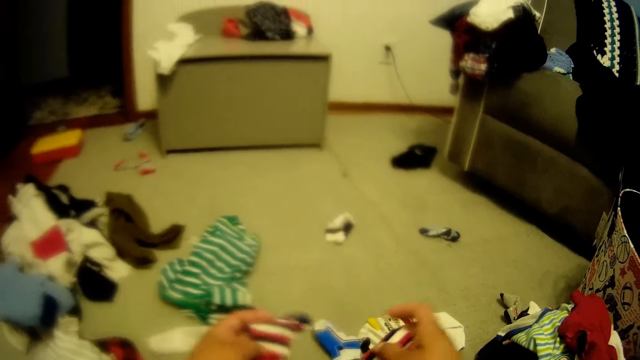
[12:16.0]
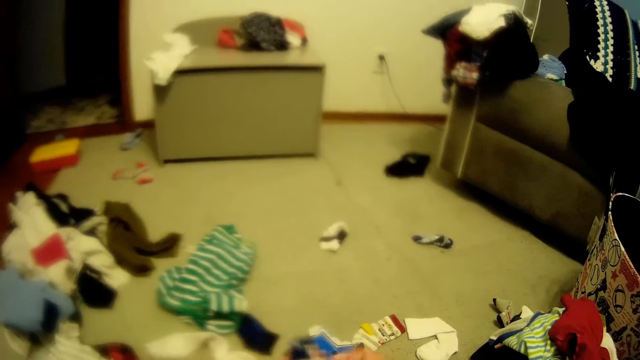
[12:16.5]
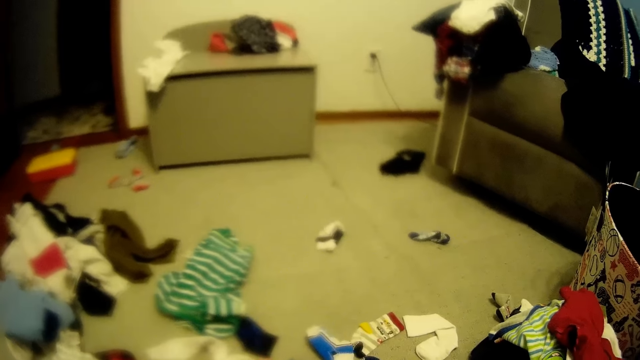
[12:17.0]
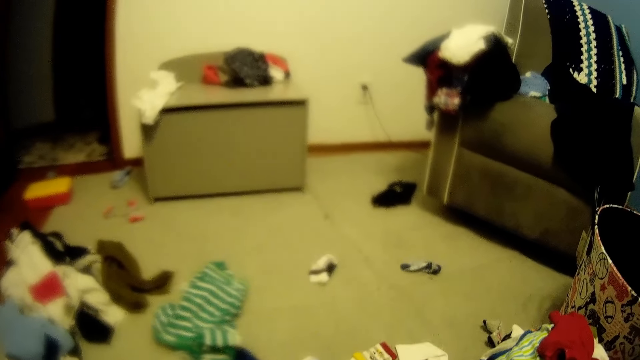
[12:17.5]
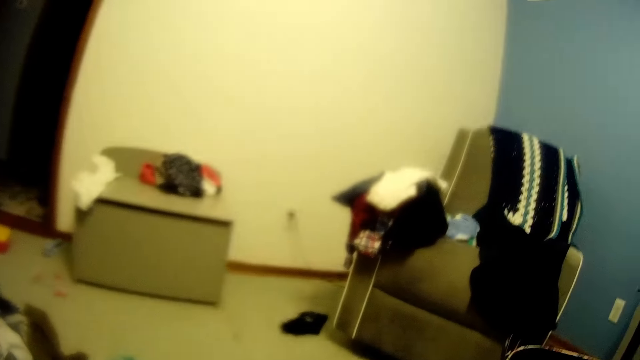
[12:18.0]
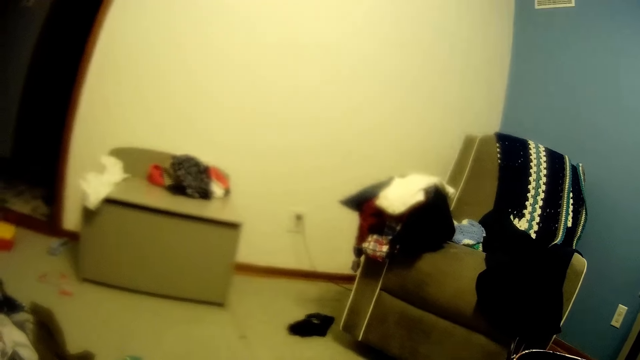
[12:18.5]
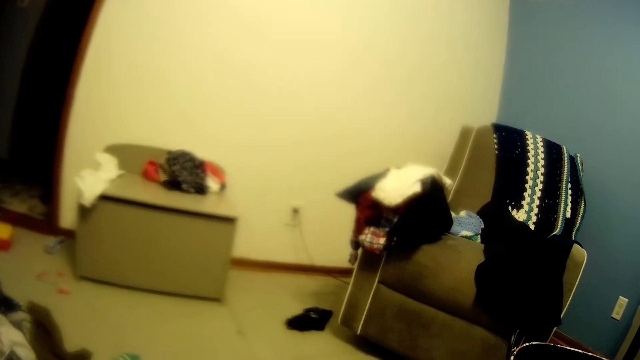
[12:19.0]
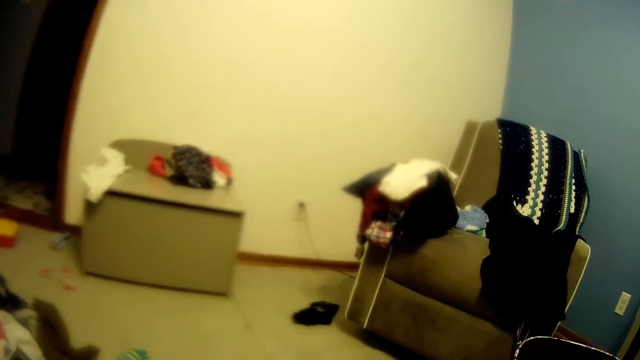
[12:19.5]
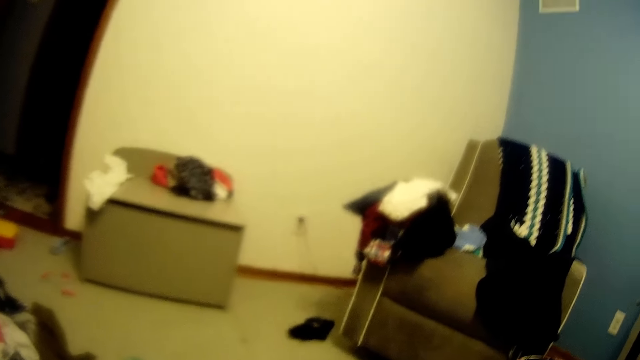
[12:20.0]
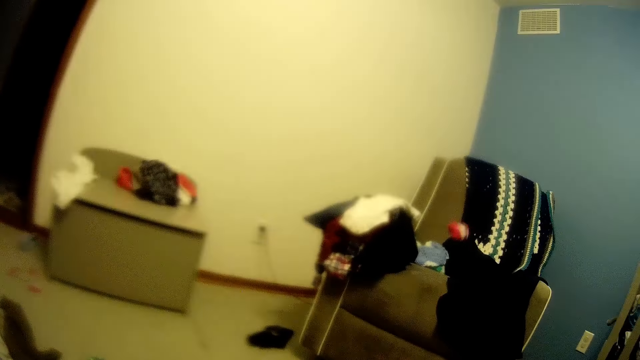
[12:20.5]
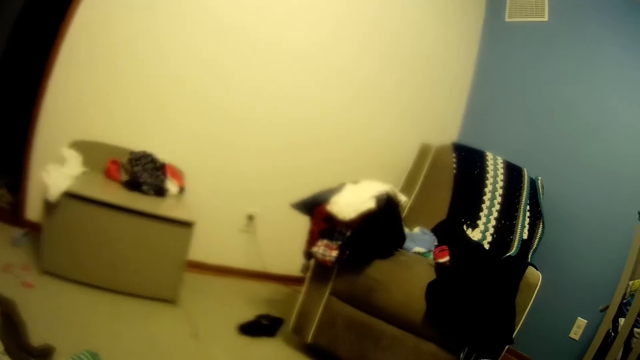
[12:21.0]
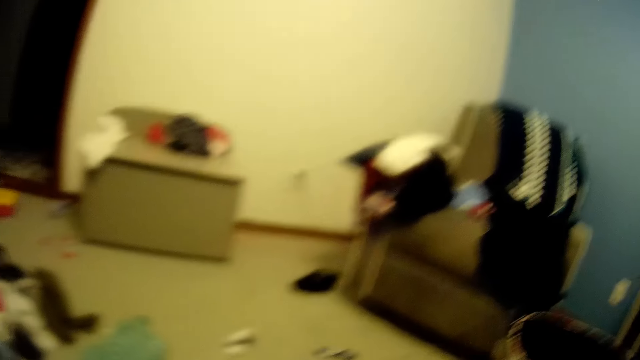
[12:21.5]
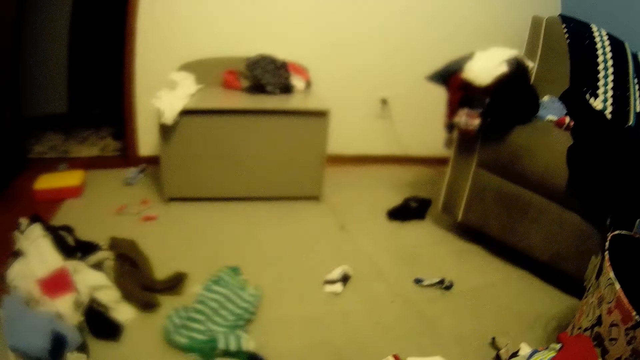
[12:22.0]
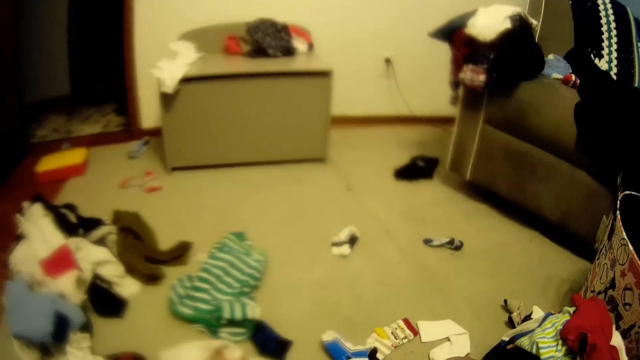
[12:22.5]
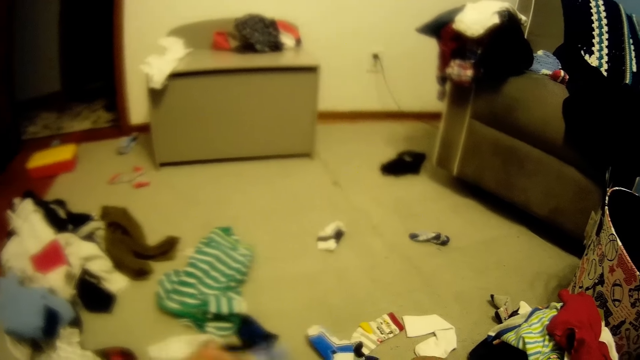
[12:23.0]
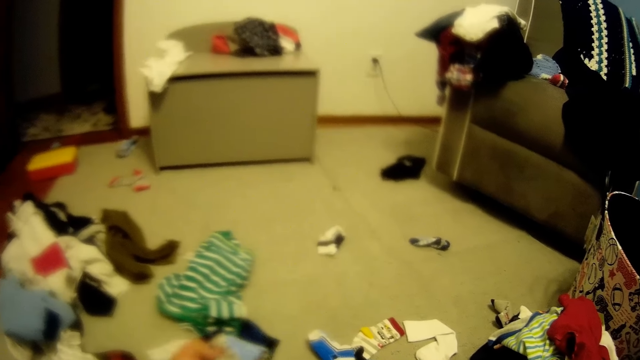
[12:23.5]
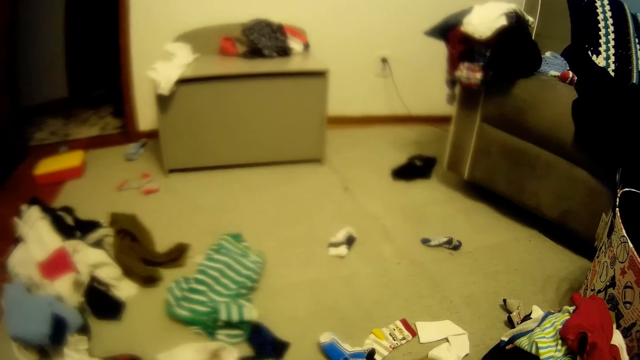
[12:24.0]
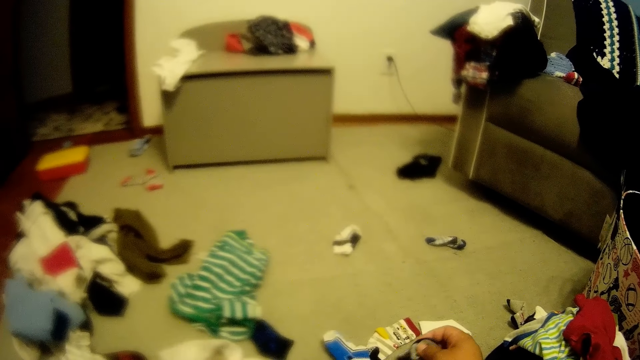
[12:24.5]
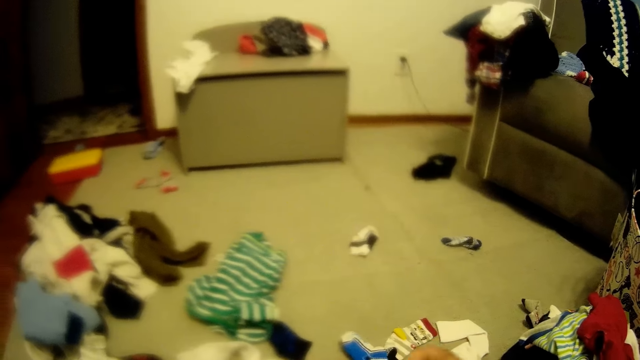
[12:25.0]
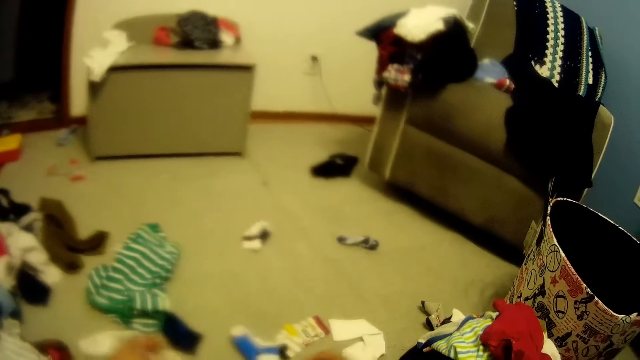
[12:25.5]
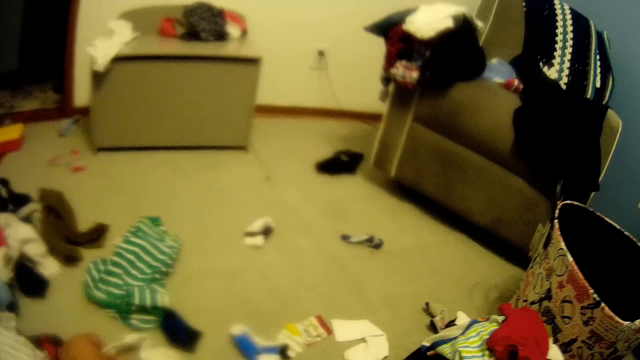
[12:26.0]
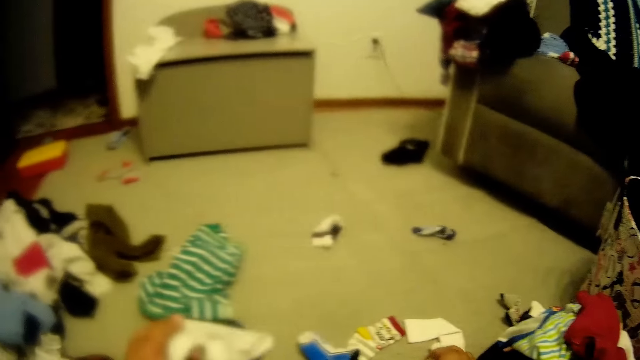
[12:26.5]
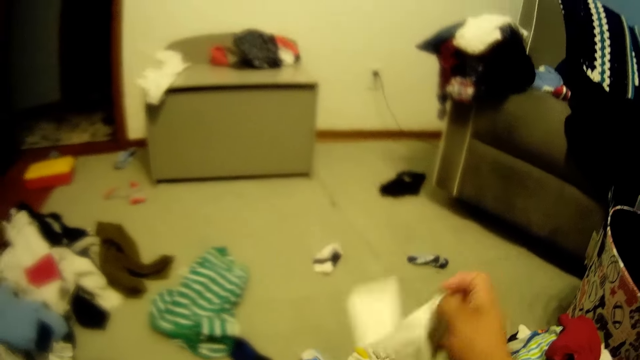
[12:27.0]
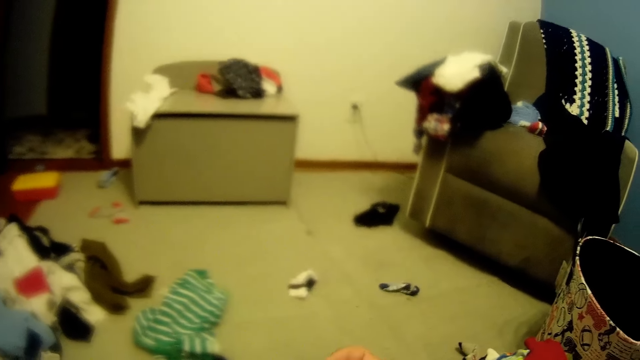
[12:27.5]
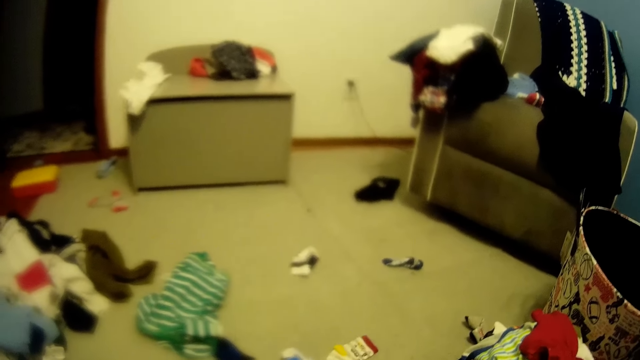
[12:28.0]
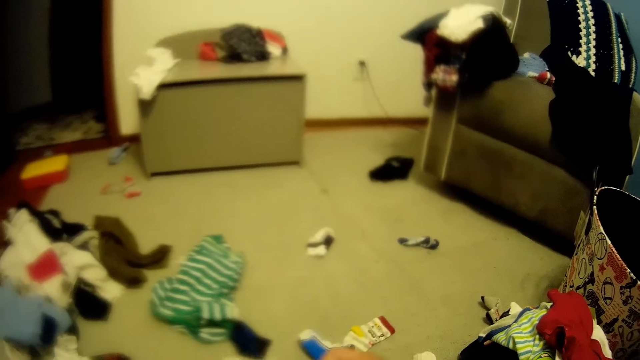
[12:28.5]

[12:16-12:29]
The camera wearer looks at a seat. He throws the cloth in his right hand on the chair in the room. He arranges baby clothes.

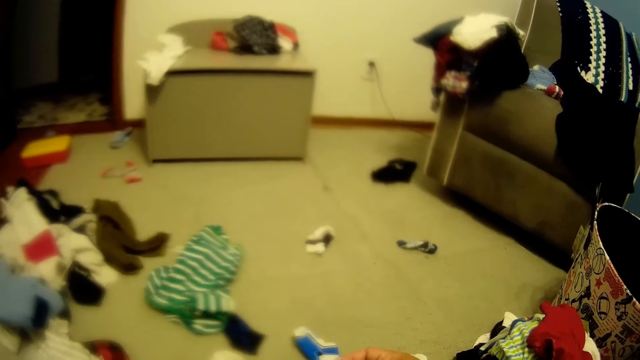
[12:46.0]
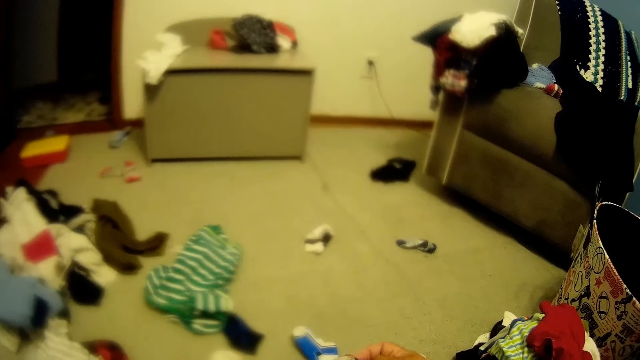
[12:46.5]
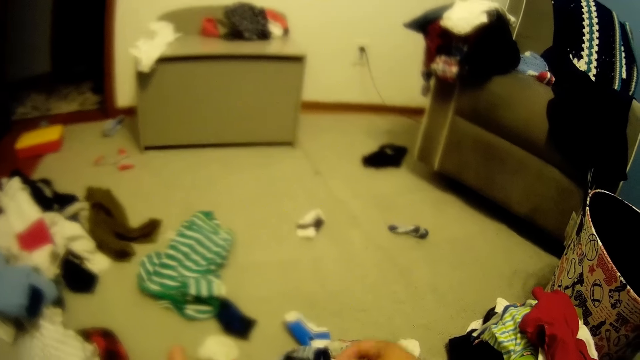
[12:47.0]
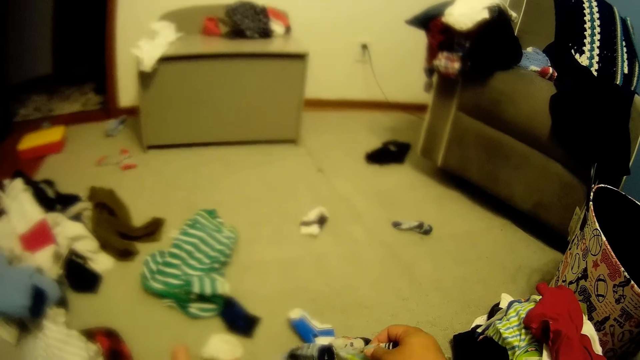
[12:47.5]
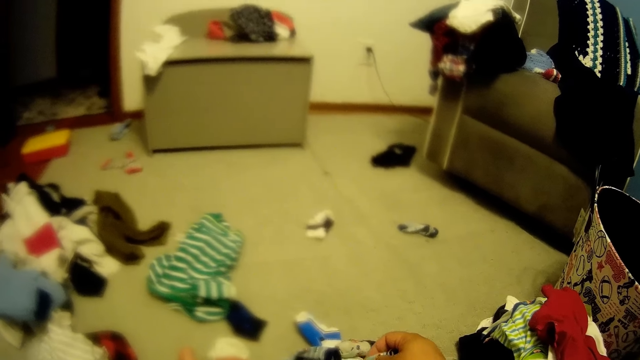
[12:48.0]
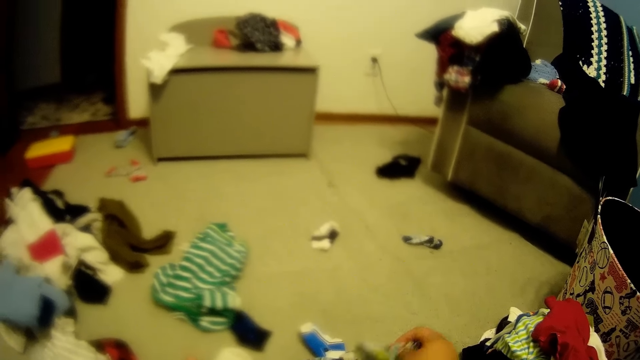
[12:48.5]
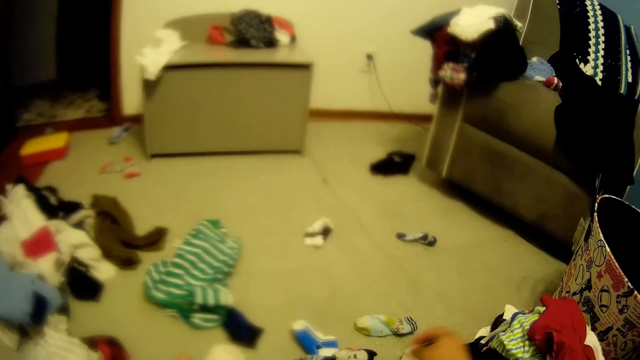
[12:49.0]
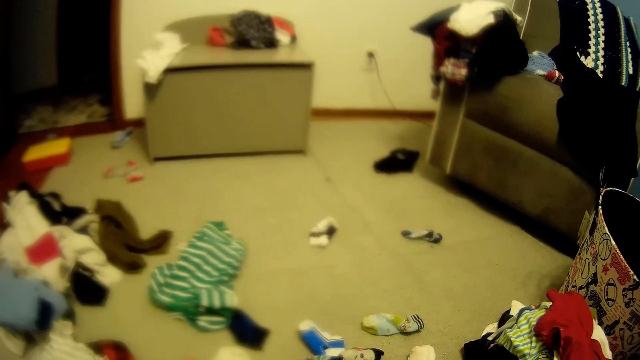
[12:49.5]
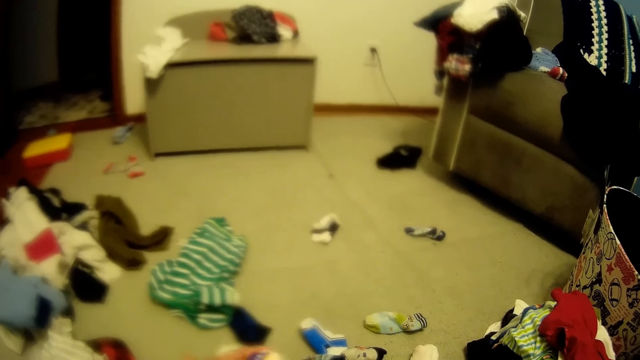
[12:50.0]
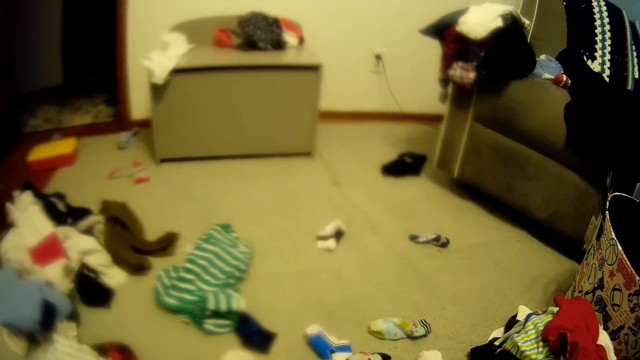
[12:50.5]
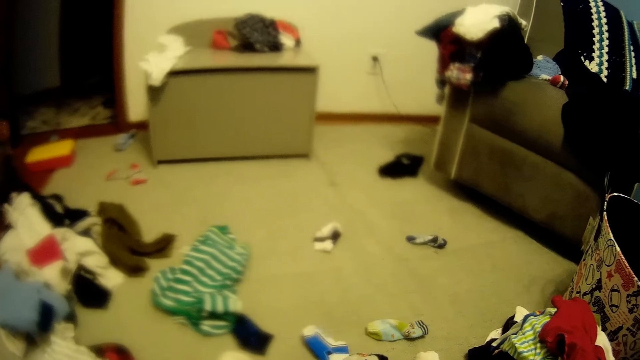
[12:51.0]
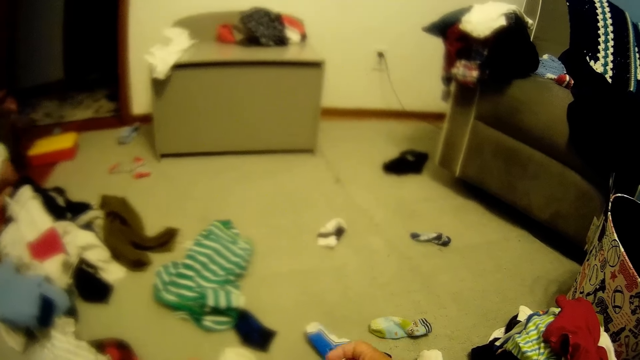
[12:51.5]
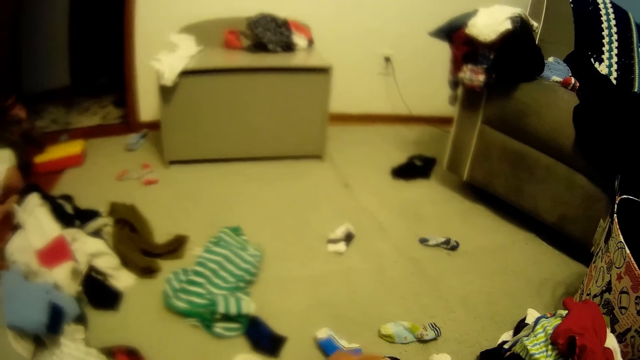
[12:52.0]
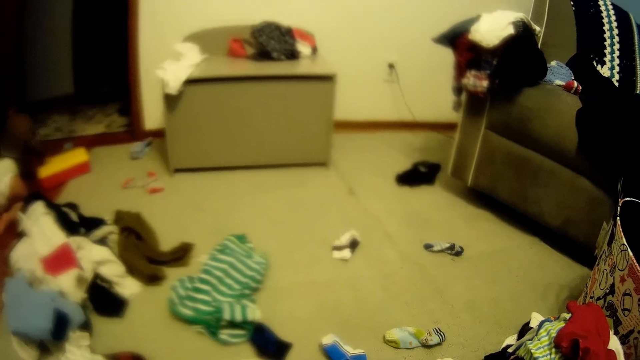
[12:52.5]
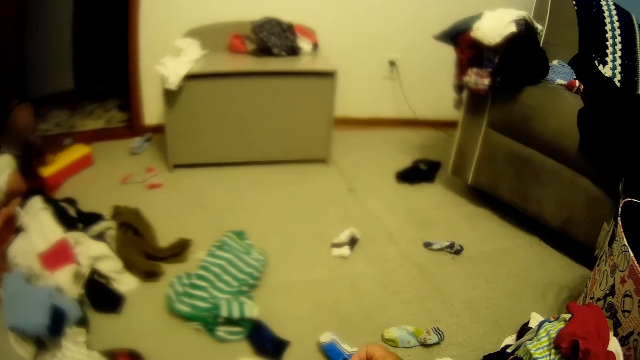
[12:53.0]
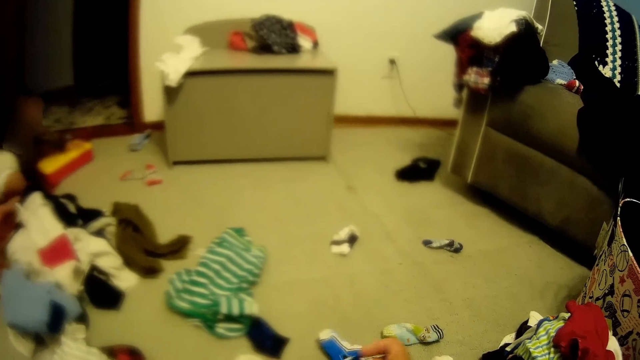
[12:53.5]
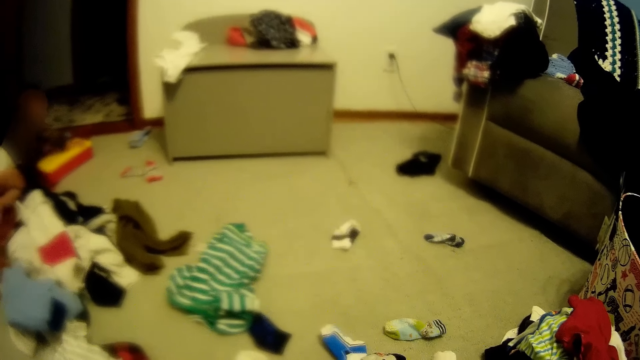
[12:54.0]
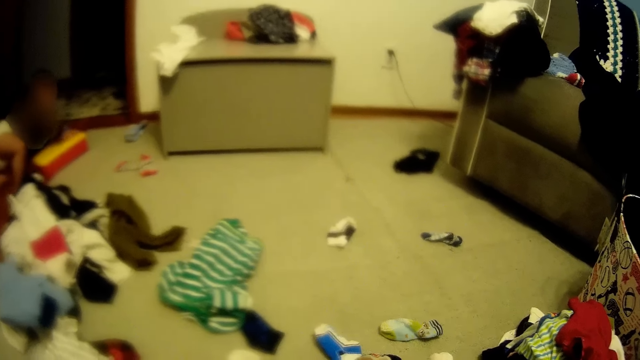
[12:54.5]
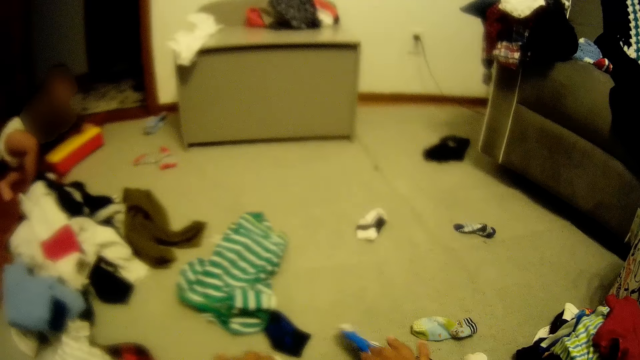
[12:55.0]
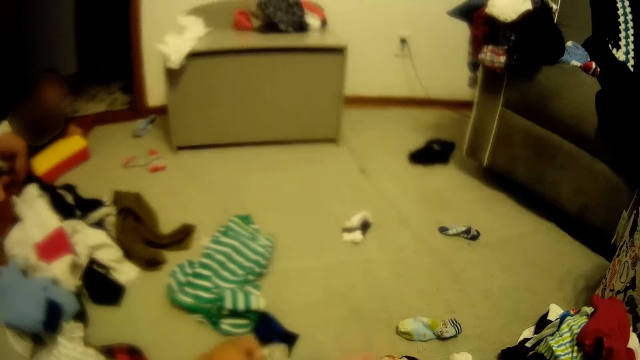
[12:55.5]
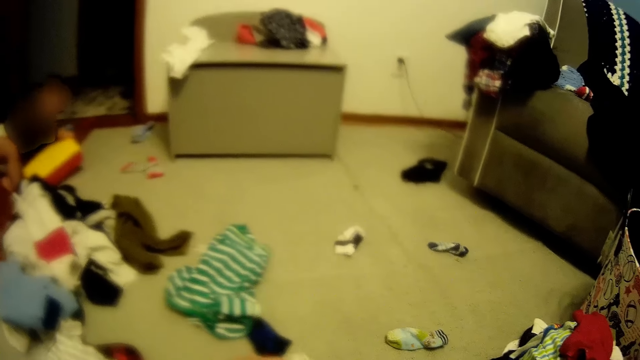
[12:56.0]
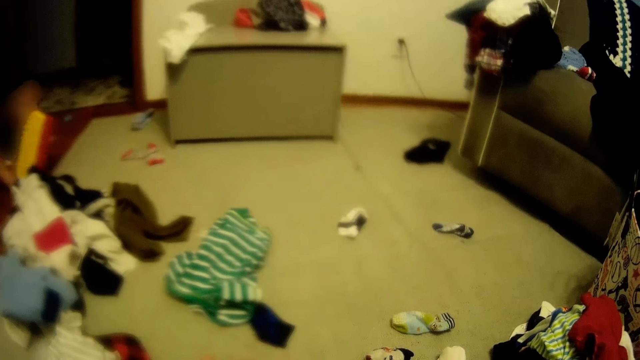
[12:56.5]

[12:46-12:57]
The camera wearer speaks to a baby. The baby plays with the toy on the floor in the room with both hands. The camera wearer arranges baby clothes.
